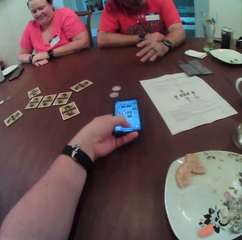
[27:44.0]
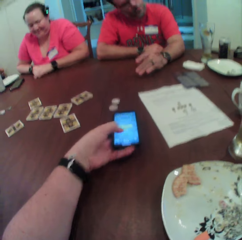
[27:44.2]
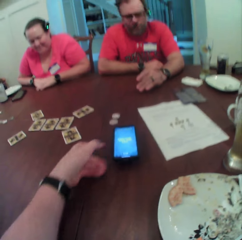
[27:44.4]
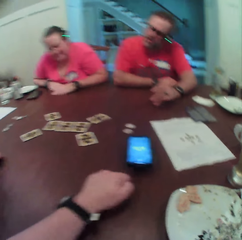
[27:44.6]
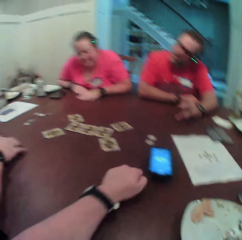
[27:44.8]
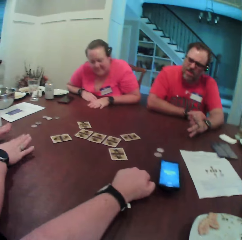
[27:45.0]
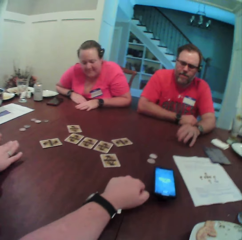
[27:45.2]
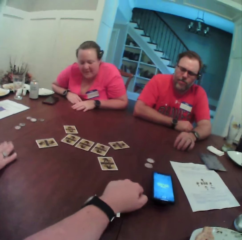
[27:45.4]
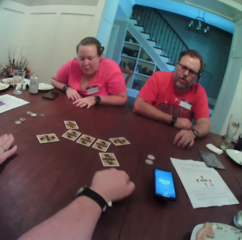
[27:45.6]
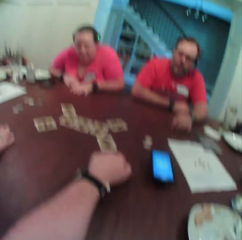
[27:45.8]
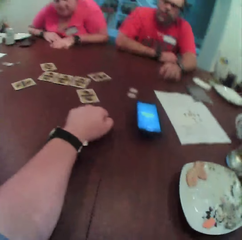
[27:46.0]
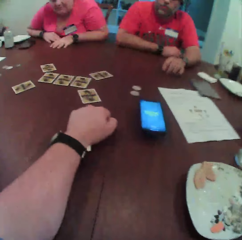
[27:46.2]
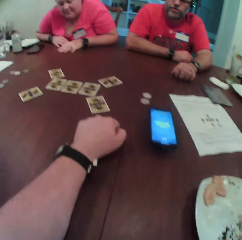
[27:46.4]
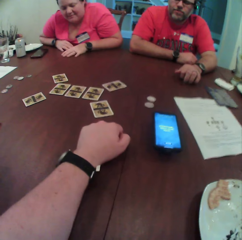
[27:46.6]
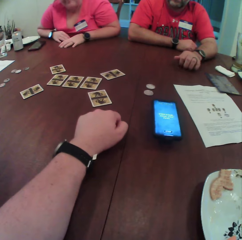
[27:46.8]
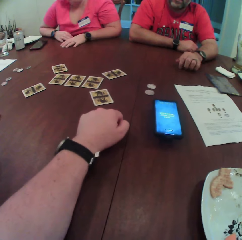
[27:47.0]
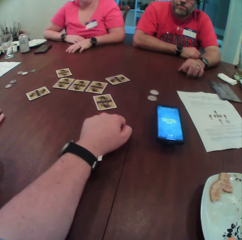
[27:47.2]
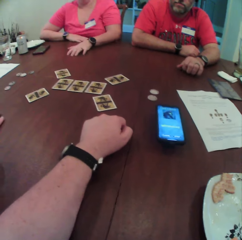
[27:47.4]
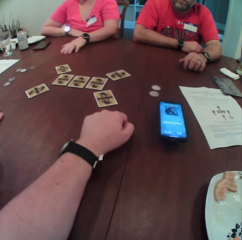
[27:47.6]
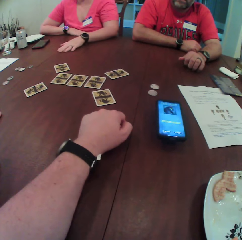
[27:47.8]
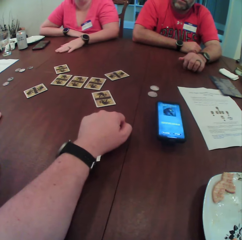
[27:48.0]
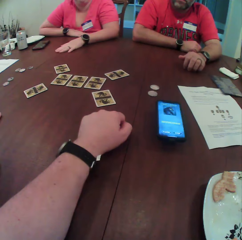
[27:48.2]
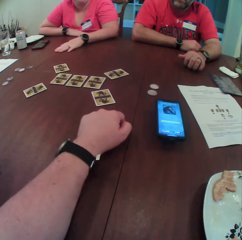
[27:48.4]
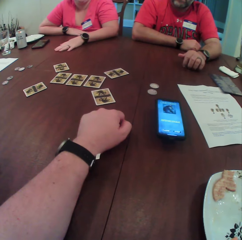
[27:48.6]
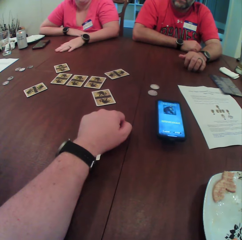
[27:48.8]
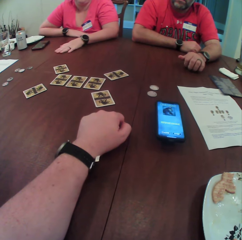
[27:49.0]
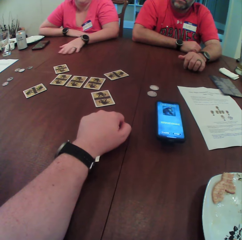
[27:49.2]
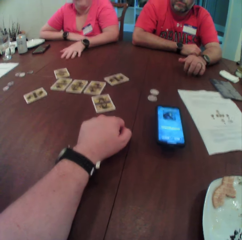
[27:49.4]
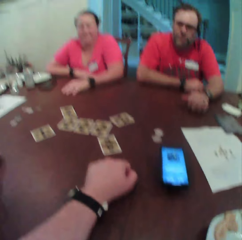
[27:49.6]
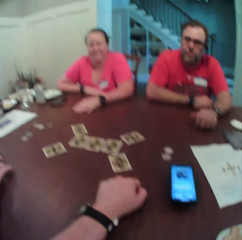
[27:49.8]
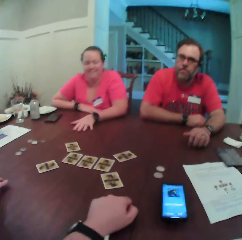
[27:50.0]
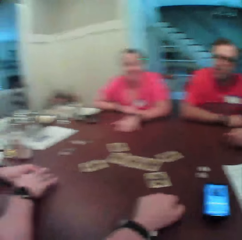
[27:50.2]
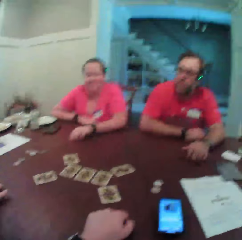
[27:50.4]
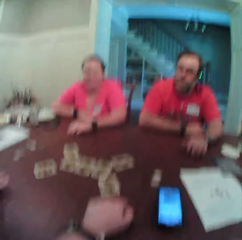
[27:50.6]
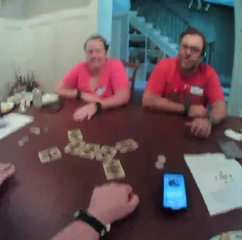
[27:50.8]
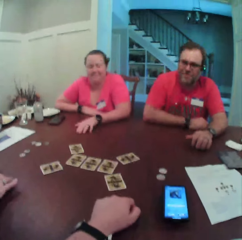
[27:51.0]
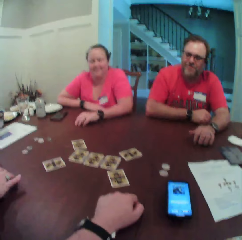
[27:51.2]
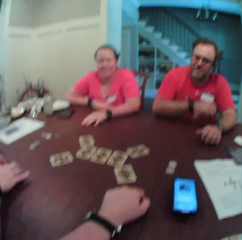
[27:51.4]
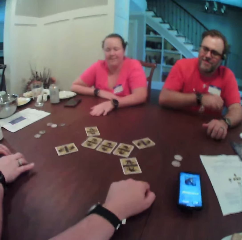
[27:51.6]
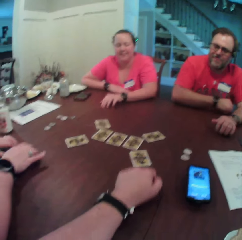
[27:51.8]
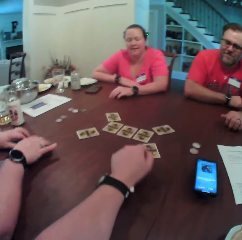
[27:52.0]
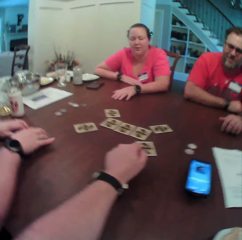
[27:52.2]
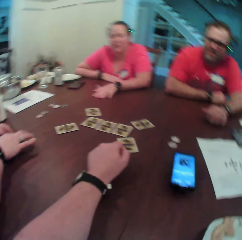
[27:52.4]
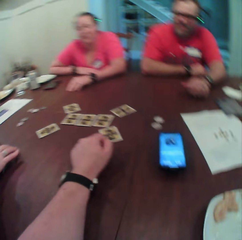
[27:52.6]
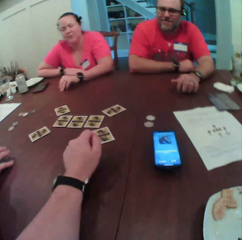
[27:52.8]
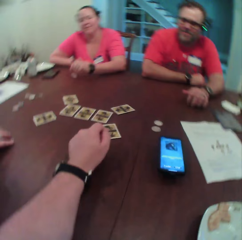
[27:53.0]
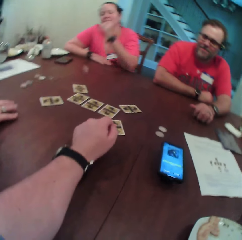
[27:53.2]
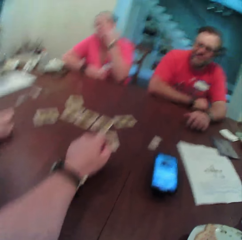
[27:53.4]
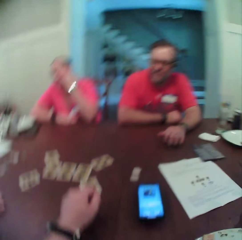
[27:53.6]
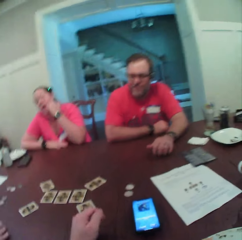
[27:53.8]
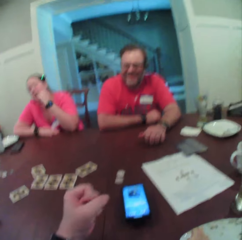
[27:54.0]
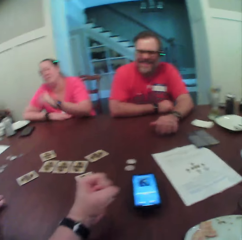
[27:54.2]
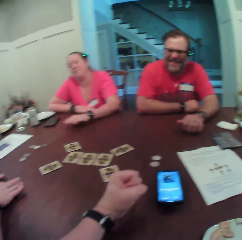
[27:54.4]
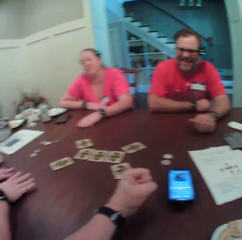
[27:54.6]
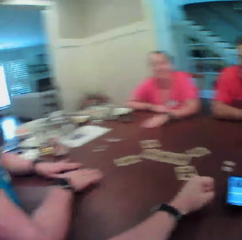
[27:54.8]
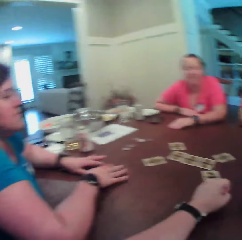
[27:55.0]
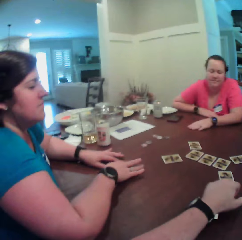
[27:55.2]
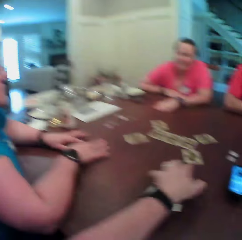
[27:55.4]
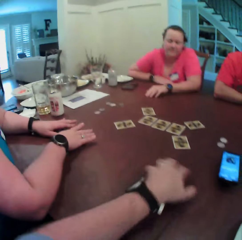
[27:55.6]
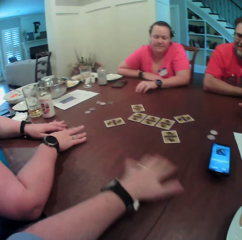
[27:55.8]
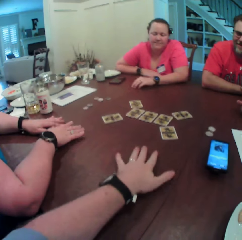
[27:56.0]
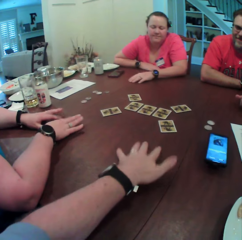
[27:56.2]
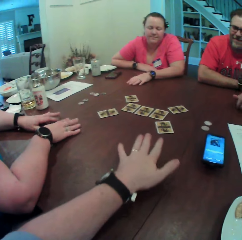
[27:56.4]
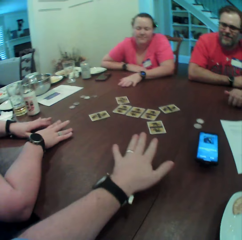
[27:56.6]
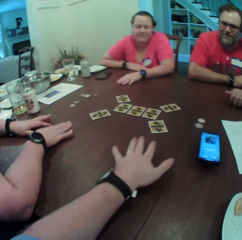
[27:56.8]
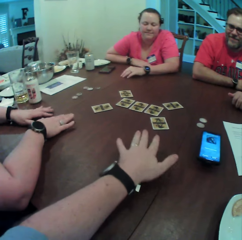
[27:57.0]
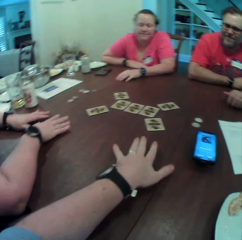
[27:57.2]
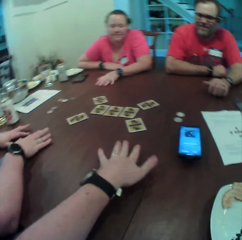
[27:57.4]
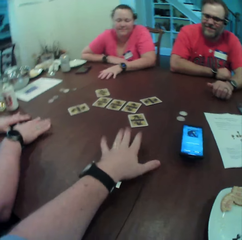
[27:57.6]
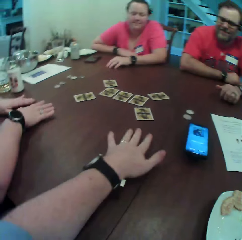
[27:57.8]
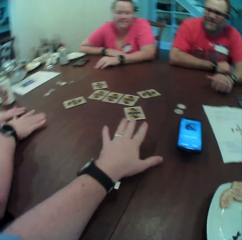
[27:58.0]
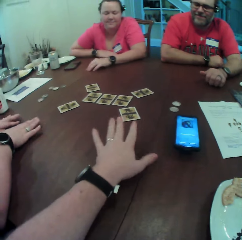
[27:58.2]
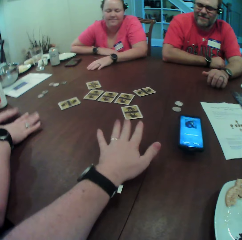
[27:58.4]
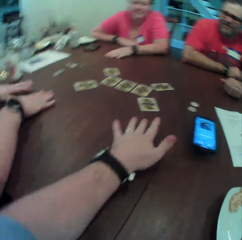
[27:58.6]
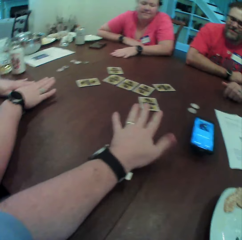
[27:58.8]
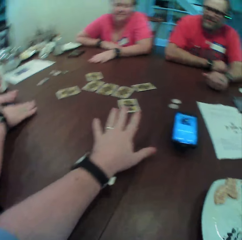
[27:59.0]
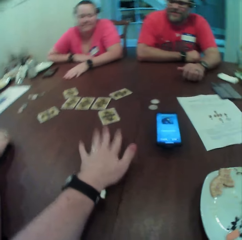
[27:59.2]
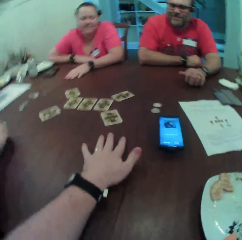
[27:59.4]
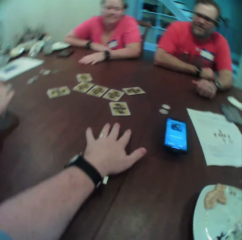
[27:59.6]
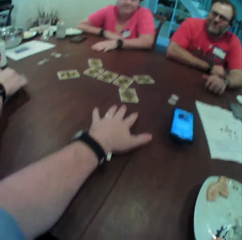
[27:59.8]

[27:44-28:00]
The camera wearer uses a phone and drops the phone on the table. He moves his hand. A woman taps the table. The camera wearer taps the table.

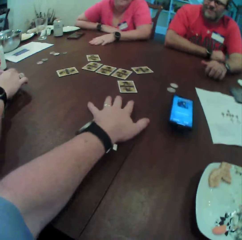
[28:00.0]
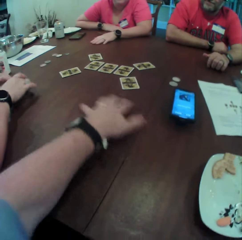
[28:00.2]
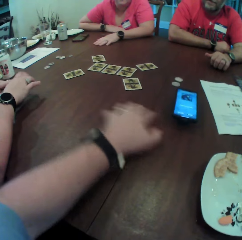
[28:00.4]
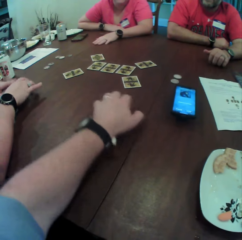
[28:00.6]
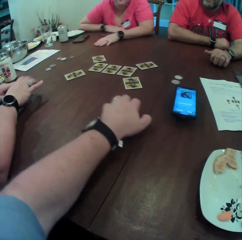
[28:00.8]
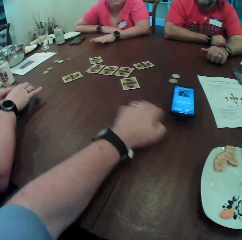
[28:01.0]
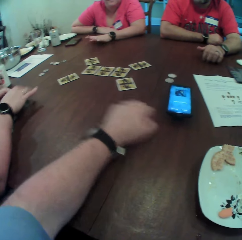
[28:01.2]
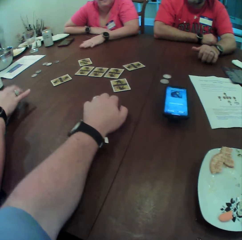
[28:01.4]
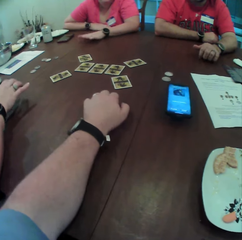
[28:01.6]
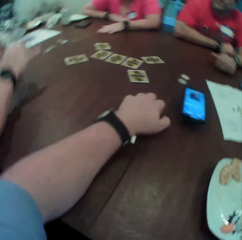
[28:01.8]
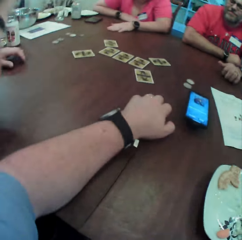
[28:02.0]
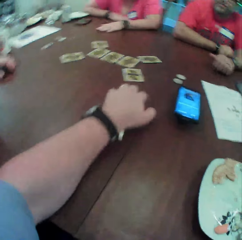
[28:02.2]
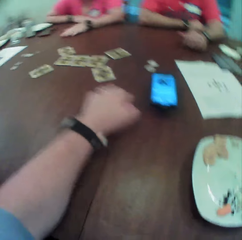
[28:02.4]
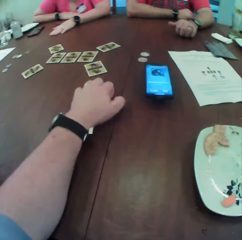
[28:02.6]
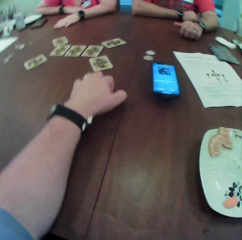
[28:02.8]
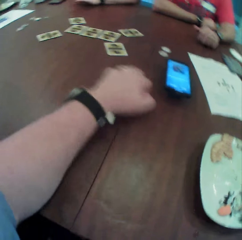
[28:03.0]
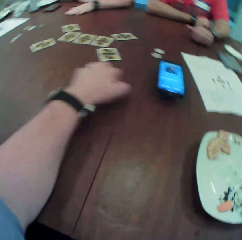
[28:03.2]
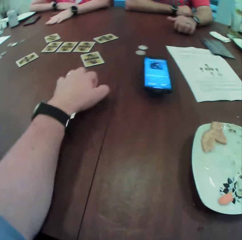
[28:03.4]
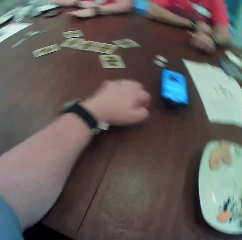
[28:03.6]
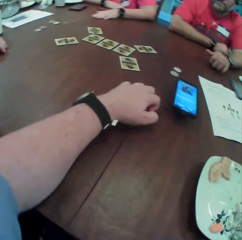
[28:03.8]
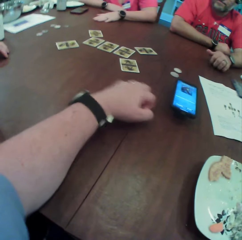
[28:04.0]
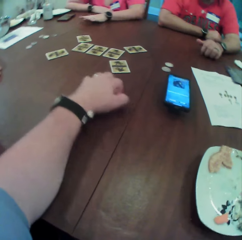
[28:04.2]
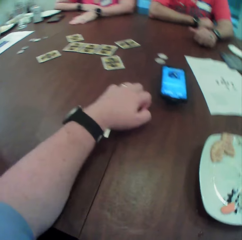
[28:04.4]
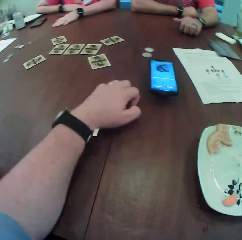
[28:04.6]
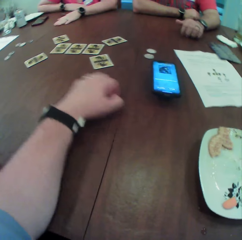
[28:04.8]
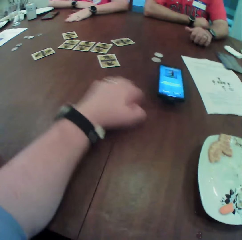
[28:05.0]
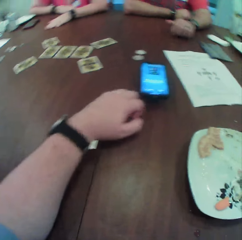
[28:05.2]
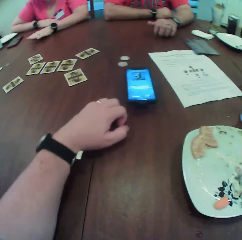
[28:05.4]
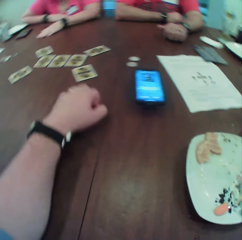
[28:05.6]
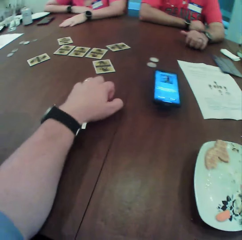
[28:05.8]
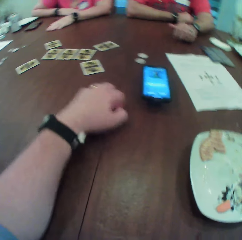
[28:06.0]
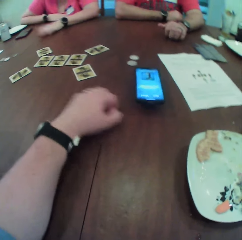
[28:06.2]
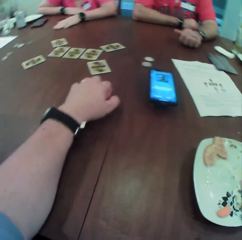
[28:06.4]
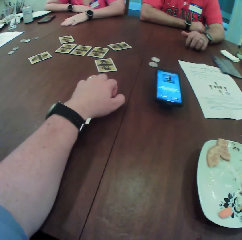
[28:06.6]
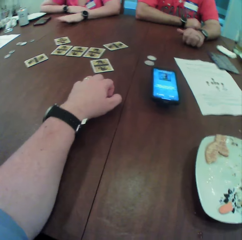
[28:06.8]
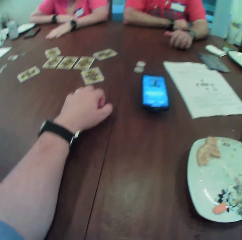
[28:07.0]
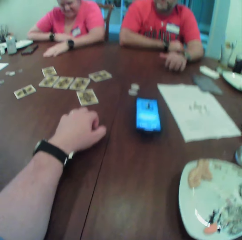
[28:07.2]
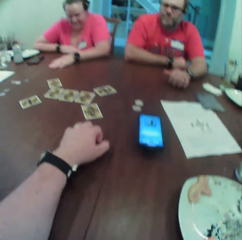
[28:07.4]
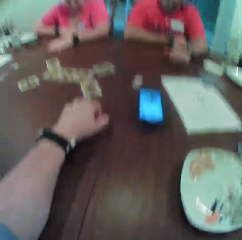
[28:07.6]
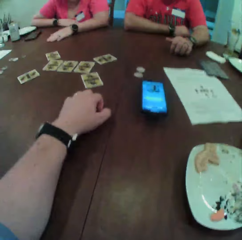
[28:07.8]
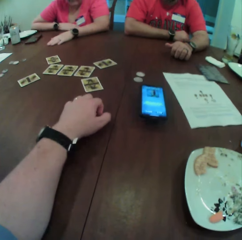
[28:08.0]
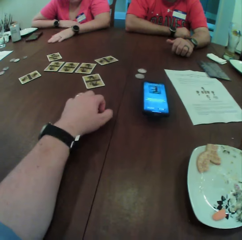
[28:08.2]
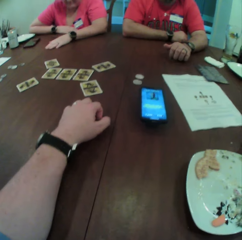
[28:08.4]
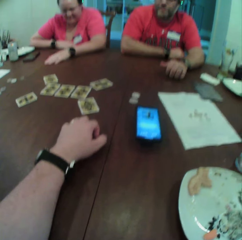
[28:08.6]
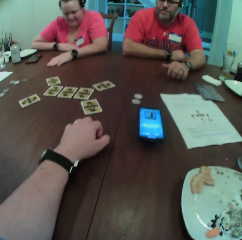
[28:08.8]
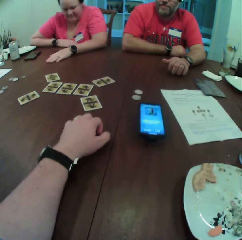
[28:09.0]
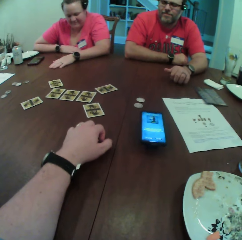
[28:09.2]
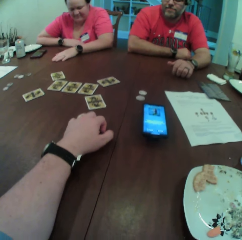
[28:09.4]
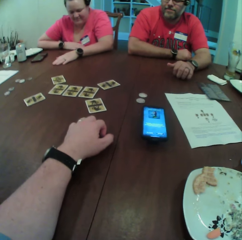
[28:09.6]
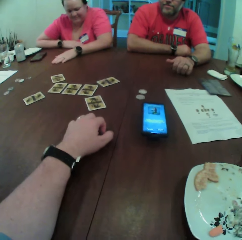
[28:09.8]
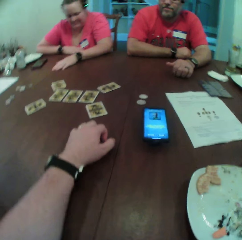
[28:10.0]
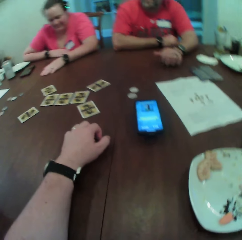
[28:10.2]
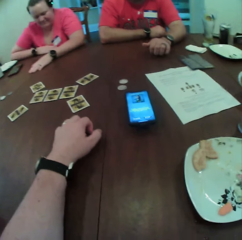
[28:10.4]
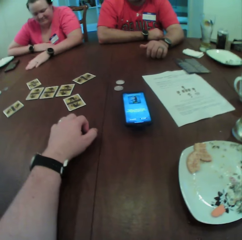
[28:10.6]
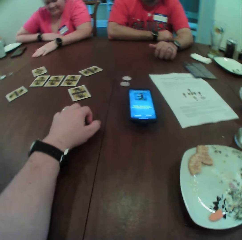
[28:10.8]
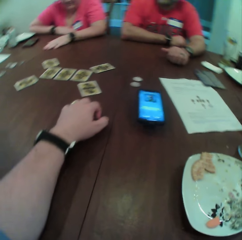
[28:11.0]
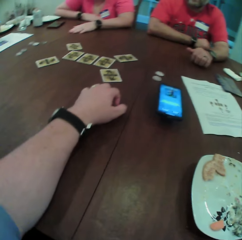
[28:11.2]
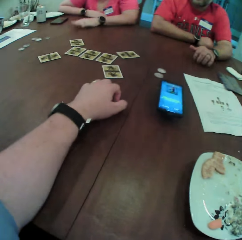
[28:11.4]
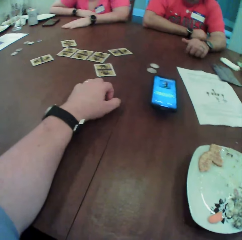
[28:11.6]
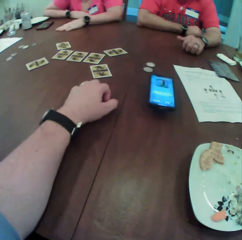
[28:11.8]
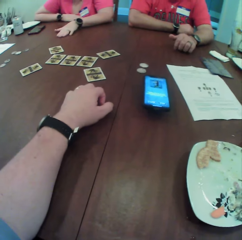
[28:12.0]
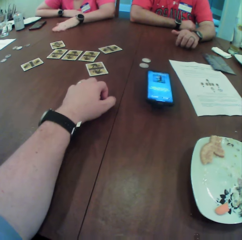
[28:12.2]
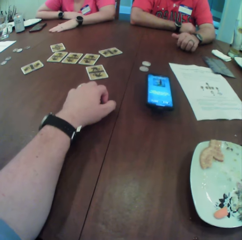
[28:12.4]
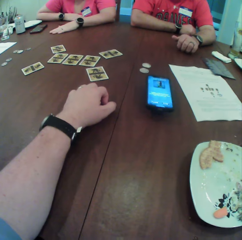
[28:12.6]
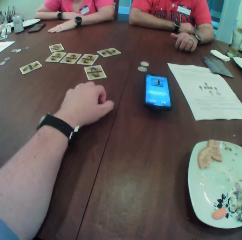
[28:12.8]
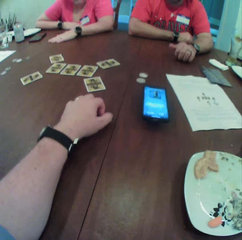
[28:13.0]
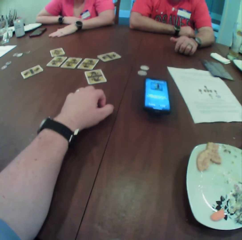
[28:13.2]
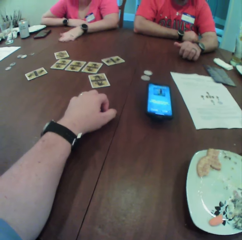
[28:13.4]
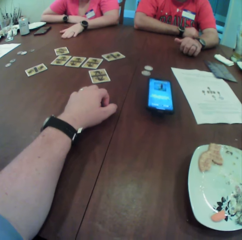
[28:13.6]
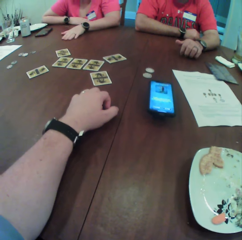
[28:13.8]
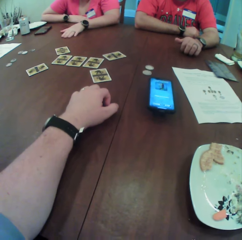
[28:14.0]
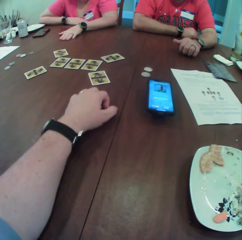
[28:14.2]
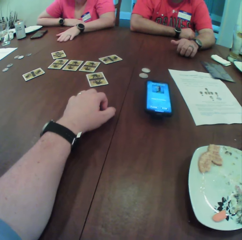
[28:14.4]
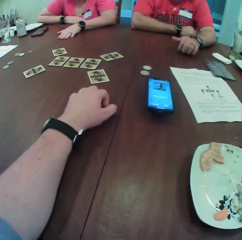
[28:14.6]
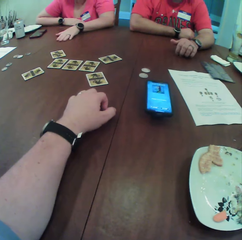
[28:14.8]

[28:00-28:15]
The camera wearer moves his hand. A woman taps the table. The camera wearer looks around.
